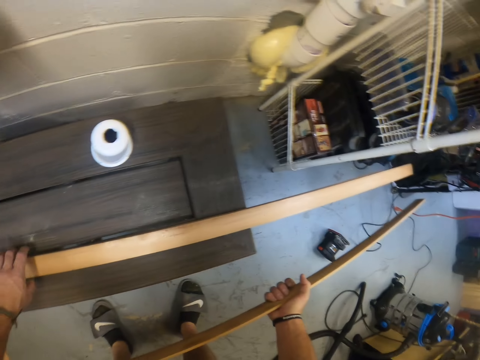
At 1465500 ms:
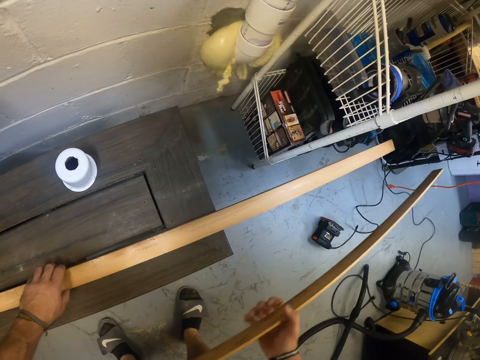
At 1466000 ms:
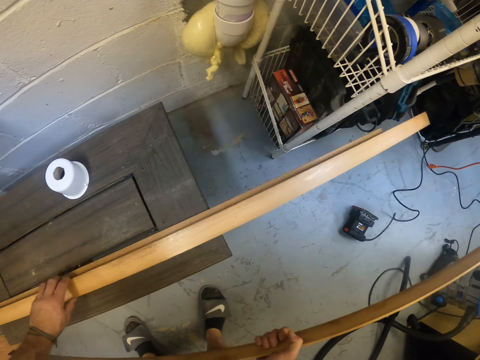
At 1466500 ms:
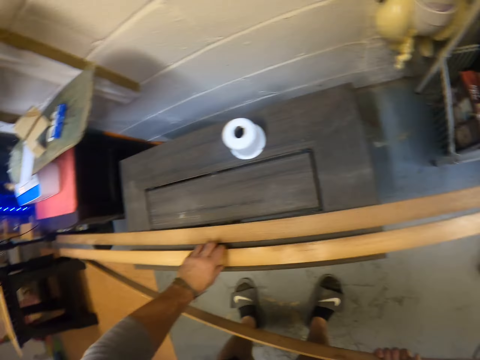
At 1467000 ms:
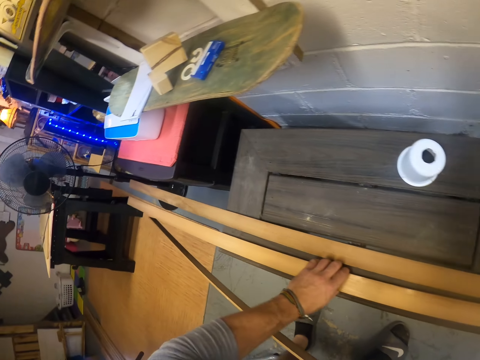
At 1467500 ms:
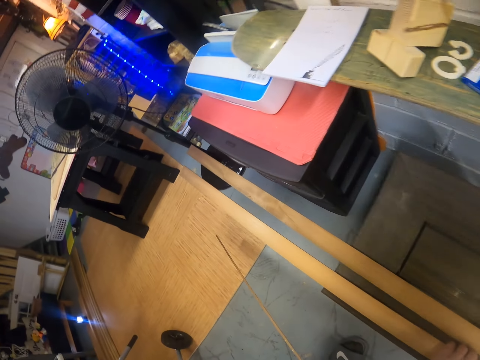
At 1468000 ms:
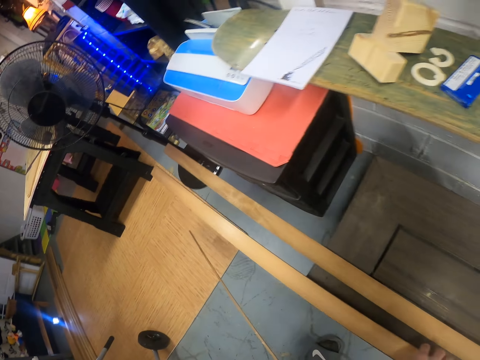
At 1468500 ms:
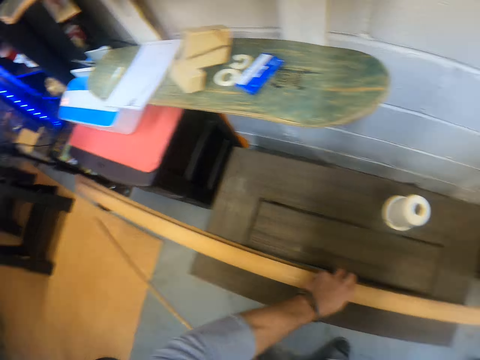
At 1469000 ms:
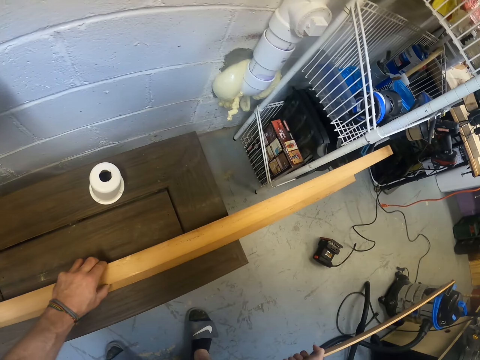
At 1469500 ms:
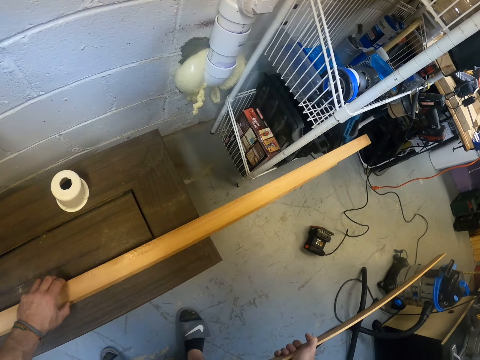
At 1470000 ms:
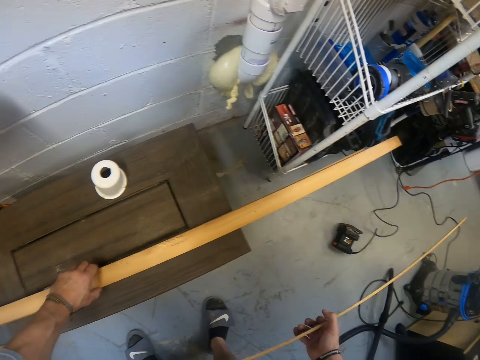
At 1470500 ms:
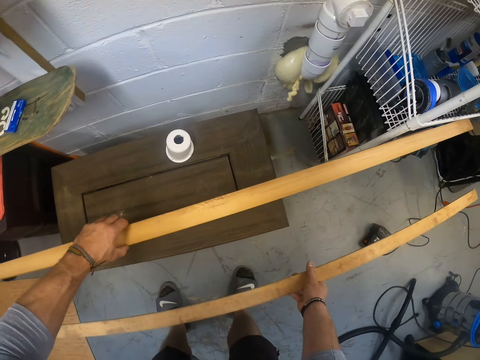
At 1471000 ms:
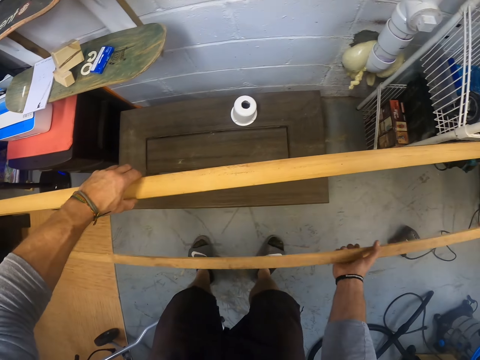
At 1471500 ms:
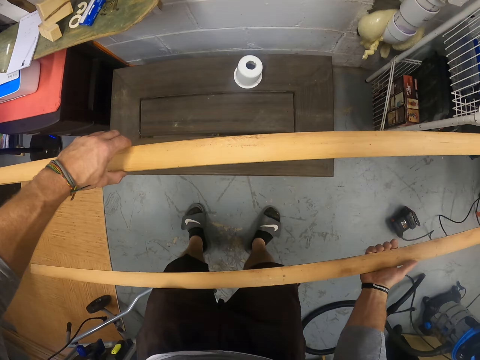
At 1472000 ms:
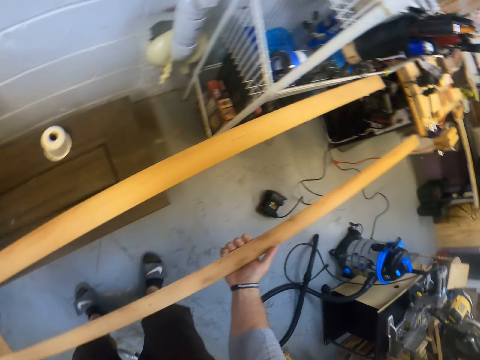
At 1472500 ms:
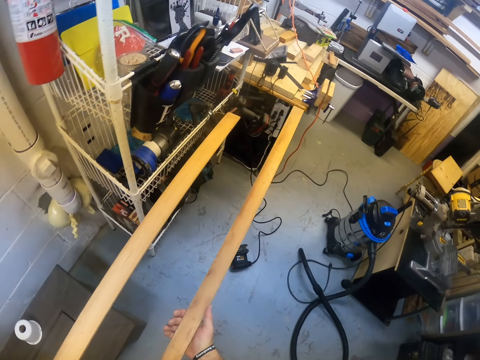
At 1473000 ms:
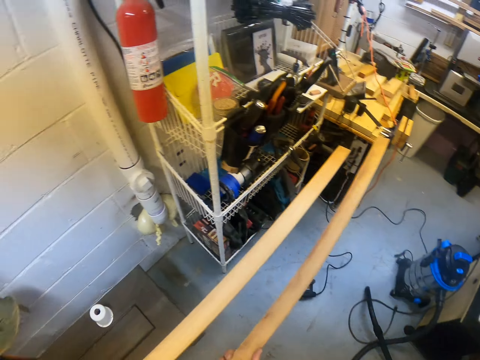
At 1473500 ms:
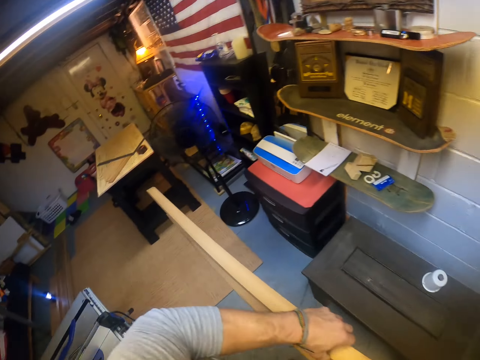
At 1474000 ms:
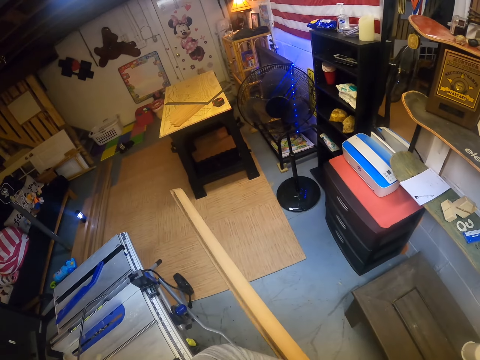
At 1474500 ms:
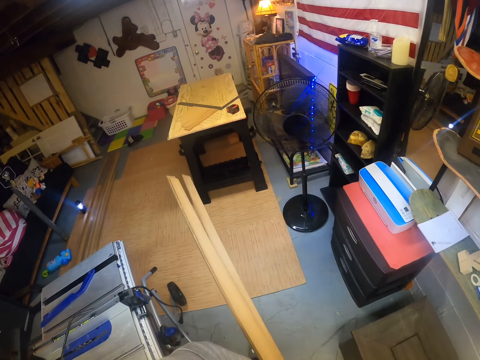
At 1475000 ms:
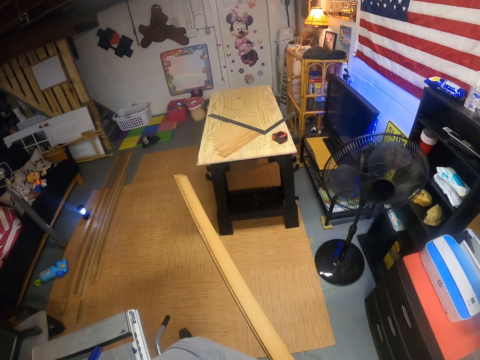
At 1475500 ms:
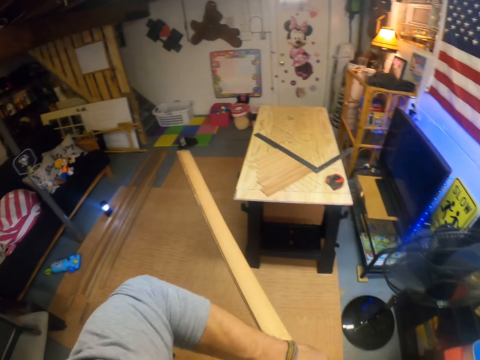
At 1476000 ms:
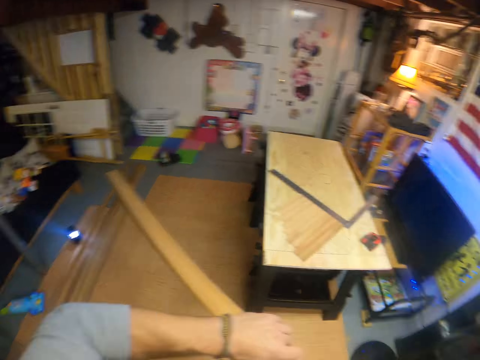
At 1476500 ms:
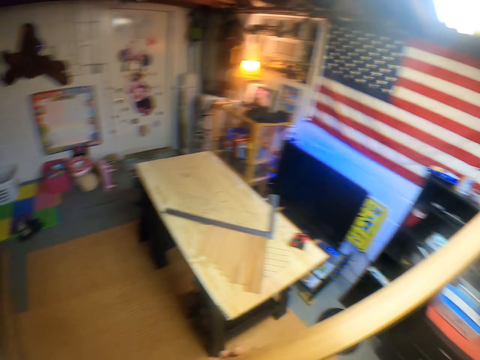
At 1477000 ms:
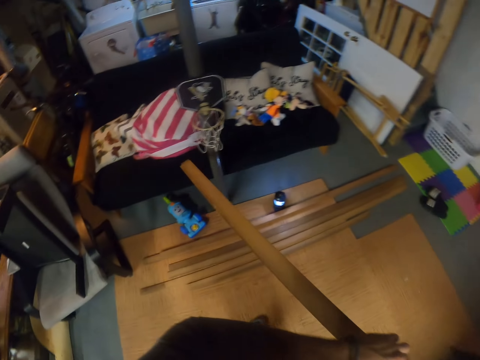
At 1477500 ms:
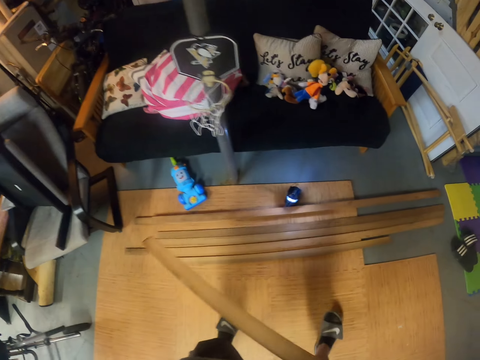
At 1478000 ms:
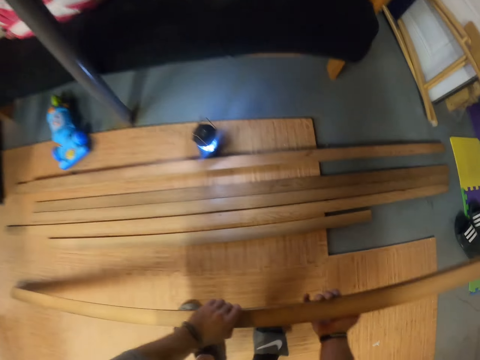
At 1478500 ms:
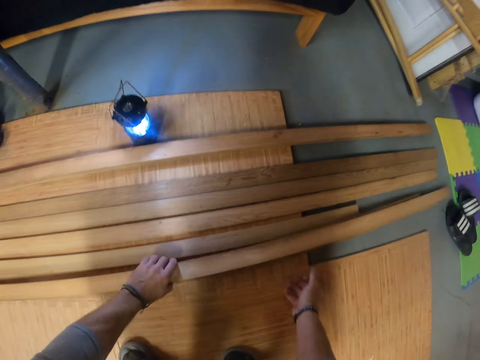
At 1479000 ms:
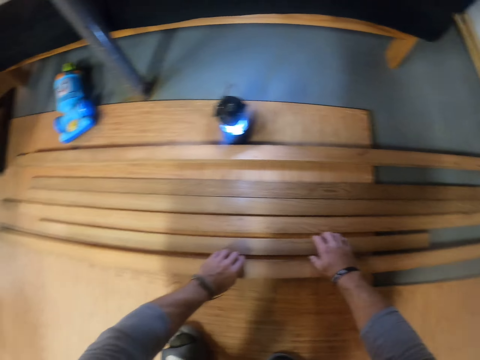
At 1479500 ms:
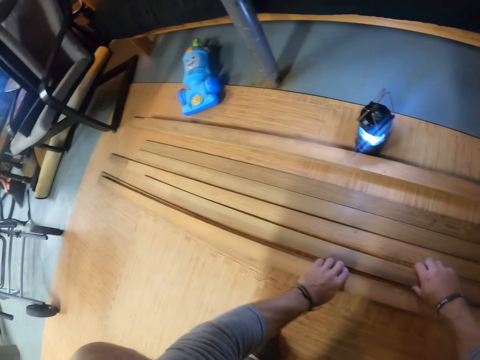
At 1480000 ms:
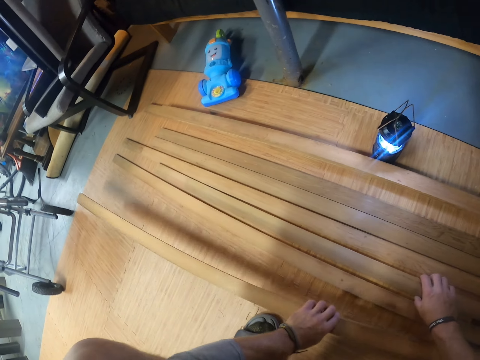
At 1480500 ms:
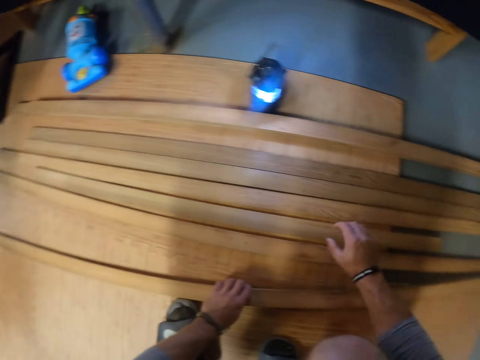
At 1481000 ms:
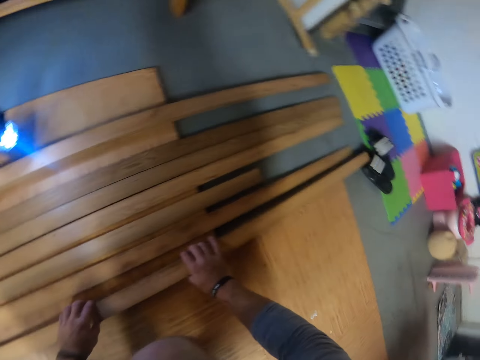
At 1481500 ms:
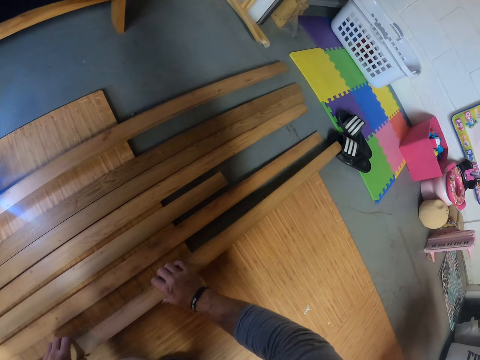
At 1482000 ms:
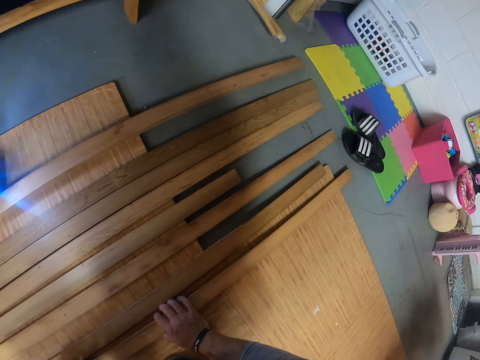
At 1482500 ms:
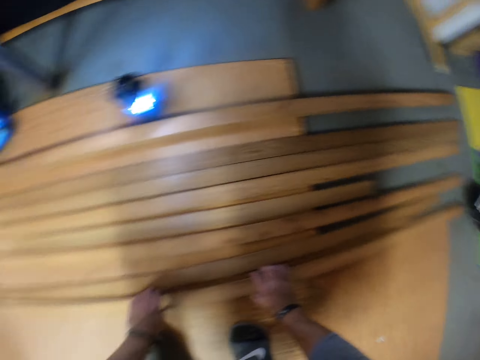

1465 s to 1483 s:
The camera wearer carries together the woods. They drop the wood on the floor with both hands. They spread the woods on the floor.

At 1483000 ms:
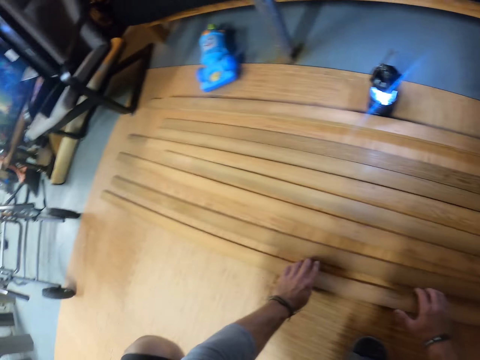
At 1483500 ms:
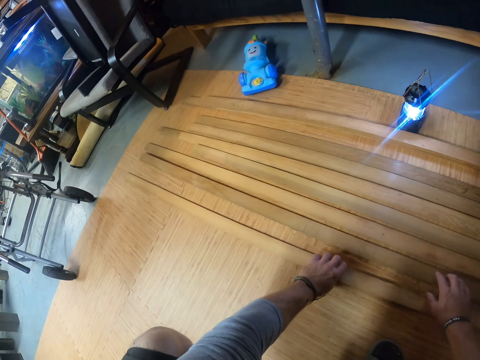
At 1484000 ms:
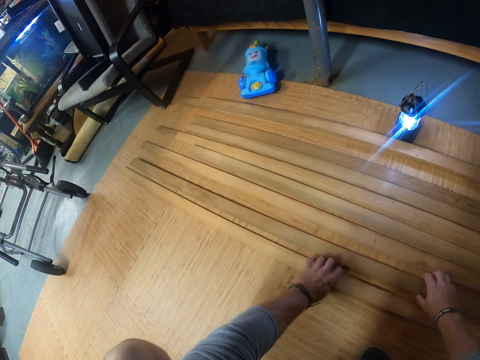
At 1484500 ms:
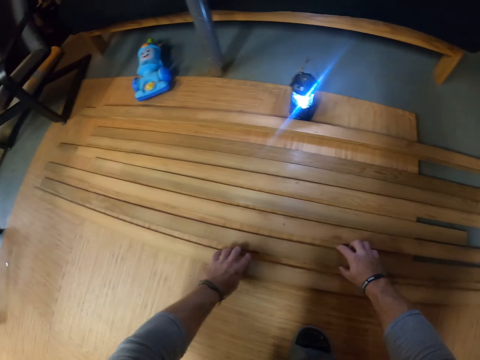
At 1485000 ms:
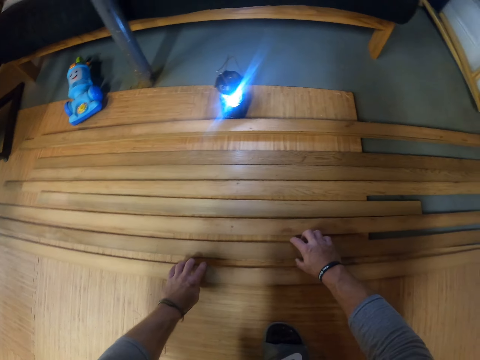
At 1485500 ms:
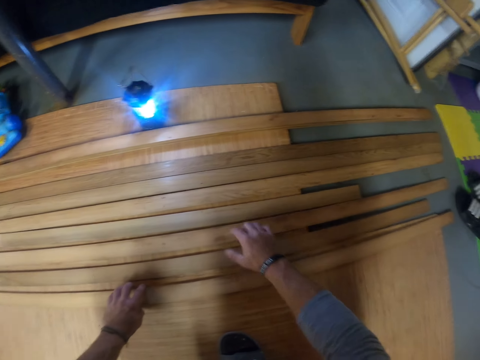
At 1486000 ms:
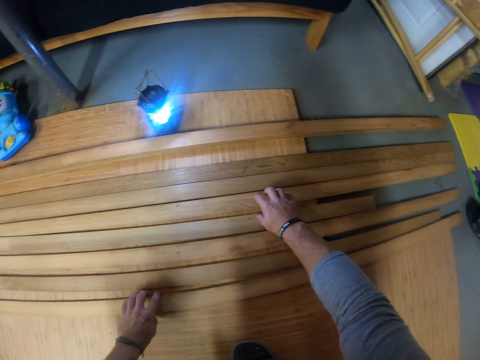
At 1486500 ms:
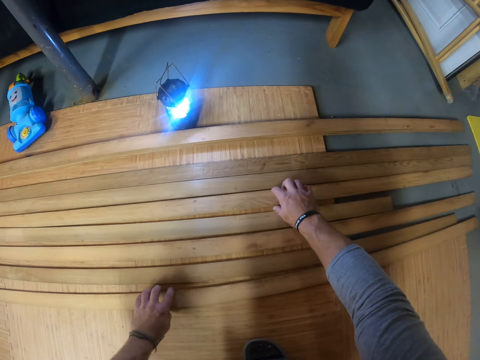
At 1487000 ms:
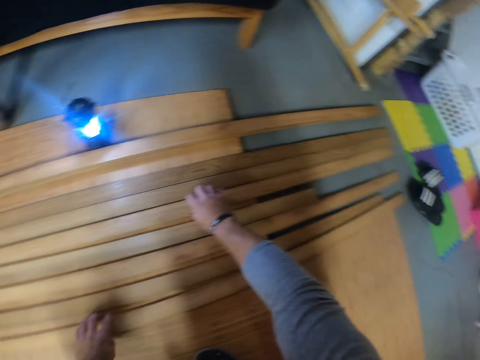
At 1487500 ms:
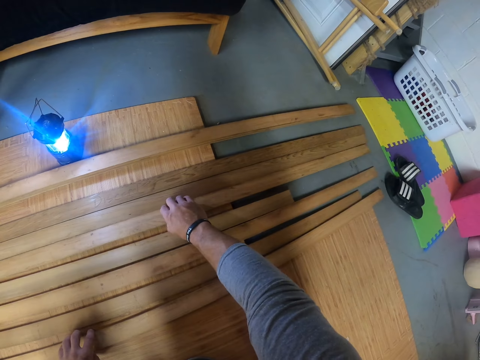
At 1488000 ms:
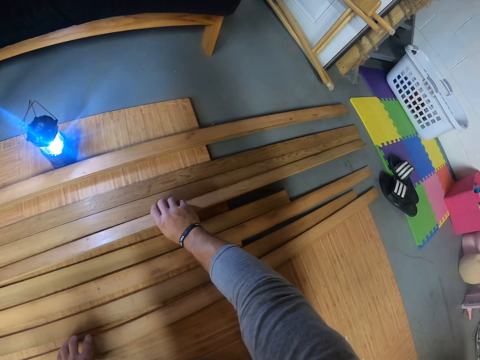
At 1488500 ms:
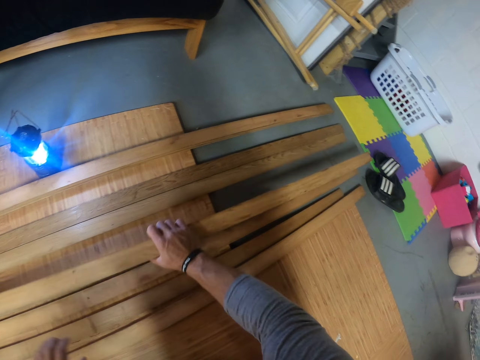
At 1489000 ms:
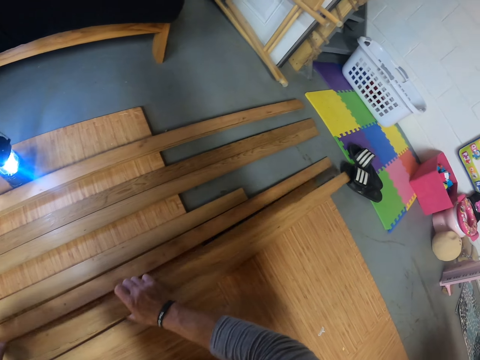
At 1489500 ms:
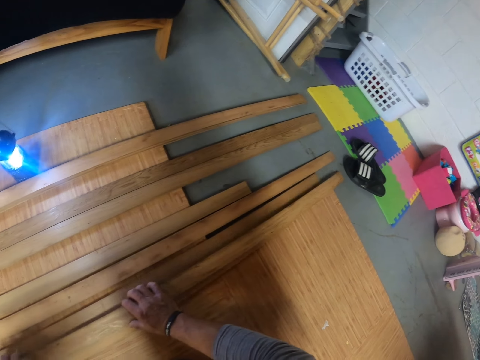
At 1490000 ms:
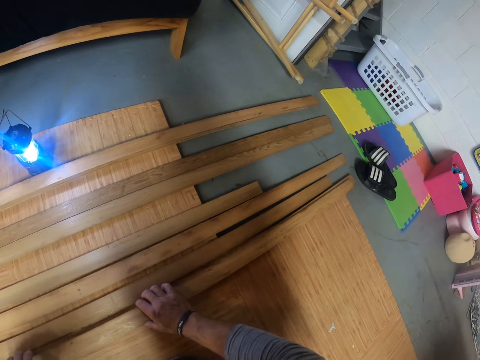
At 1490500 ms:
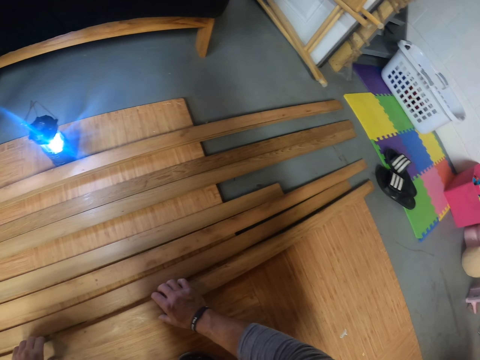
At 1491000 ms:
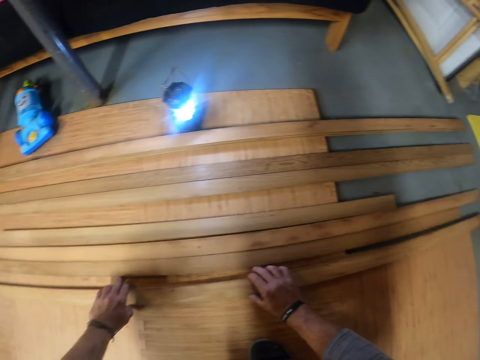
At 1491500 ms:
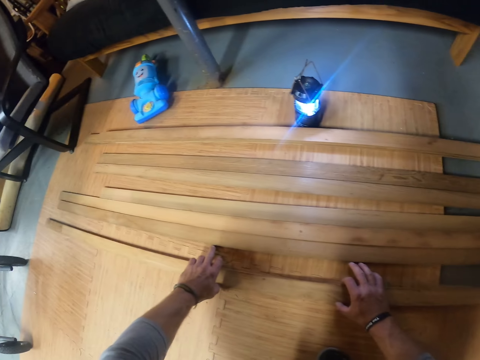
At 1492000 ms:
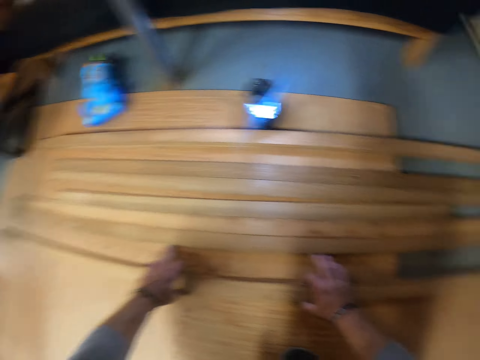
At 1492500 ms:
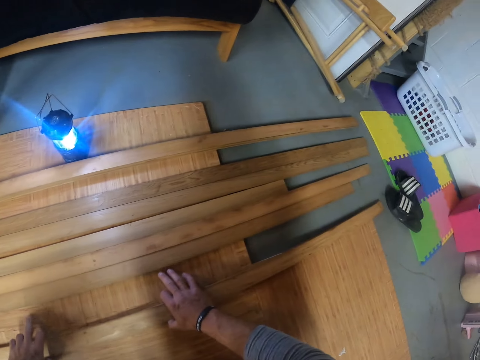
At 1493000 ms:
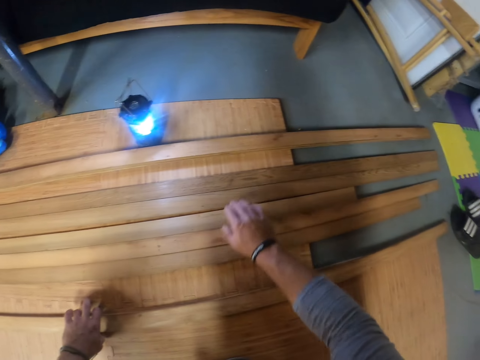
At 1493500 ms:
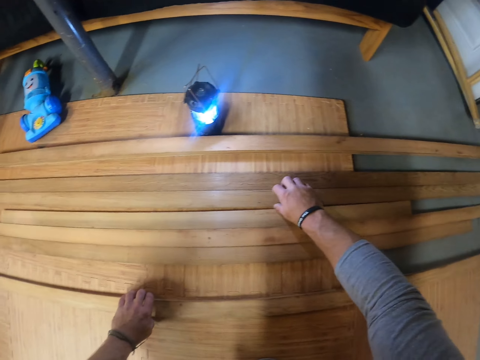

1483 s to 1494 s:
The camera wearer picks wood from the floor with his right hand. He drops the wood on the floor with both hands. He picks the wood from the floor with his right hand.
